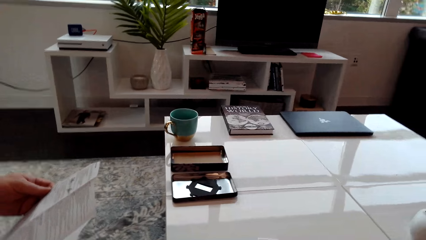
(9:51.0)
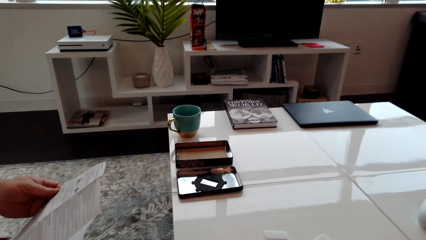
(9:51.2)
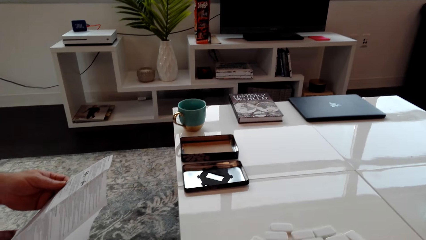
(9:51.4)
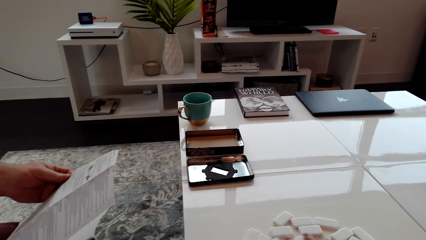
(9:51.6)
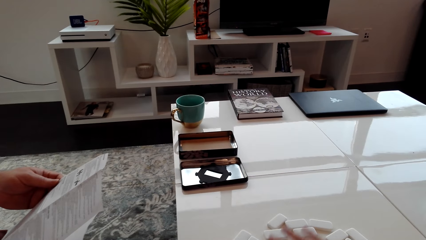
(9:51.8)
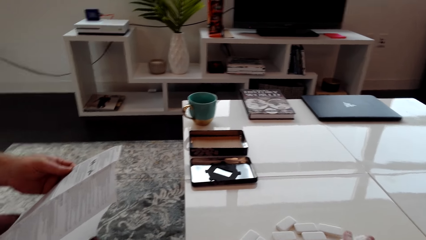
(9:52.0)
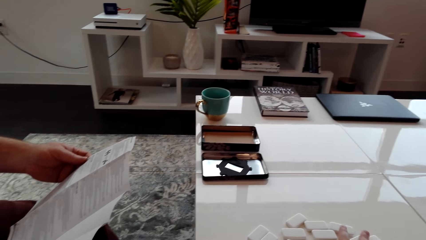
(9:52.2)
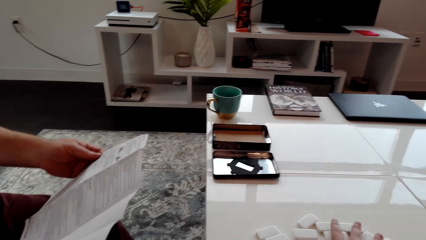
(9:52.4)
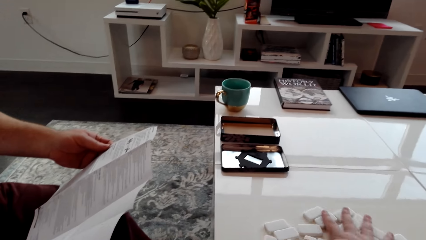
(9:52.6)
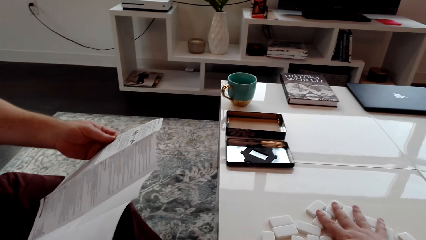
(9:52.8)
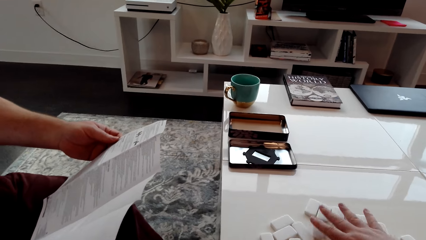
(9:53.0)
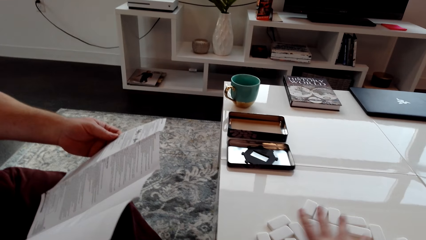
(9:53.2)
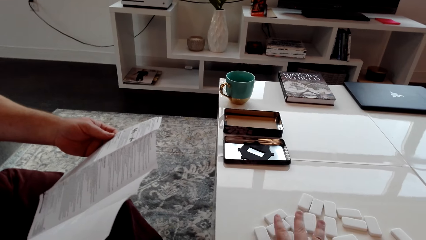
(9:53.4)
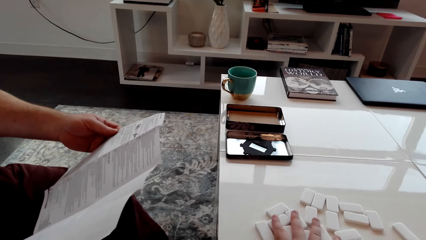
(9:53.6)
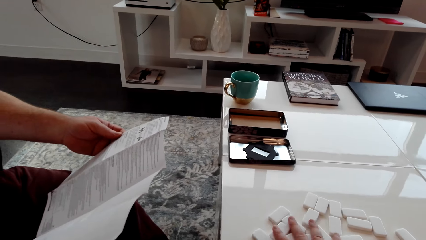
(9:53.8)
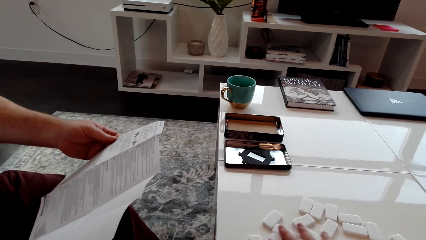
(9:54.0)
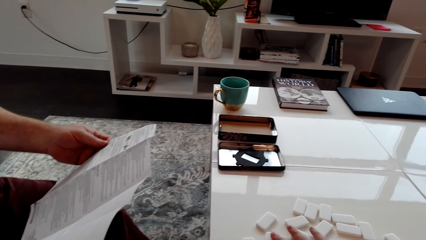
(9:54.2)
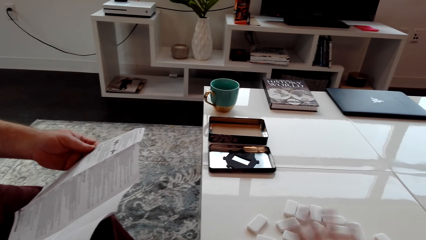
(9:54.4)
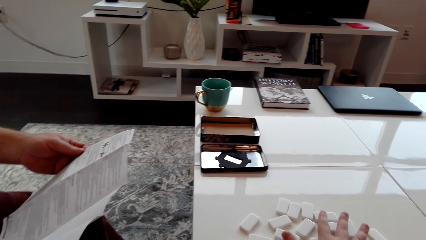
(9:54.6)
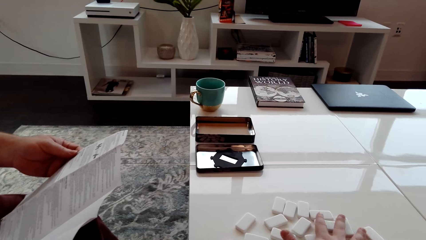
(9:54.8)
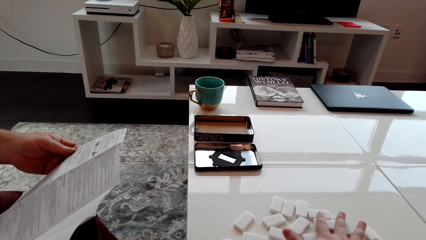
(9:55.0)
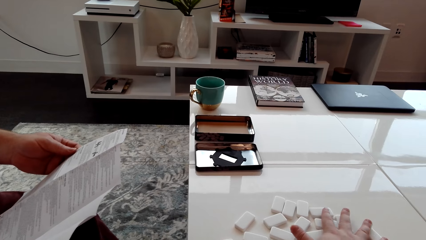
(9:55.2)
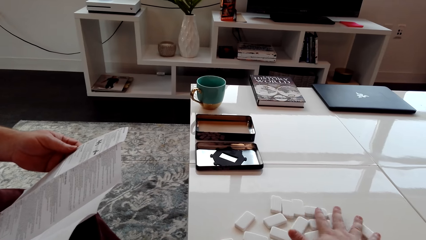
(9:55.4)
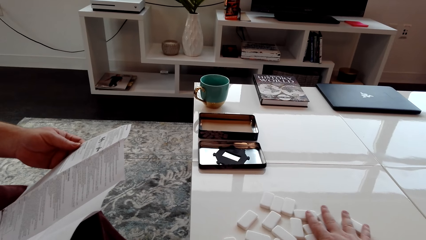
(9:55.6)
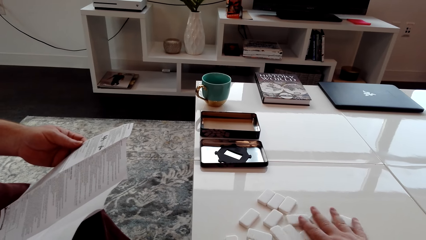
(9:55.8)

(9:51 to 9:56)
The camera wearer converses with a man. The man reads the paper.

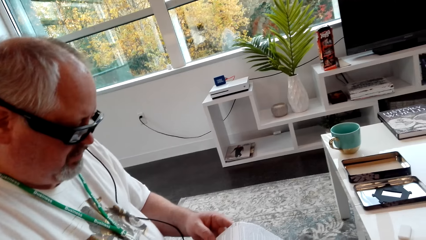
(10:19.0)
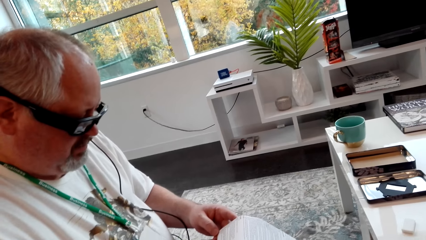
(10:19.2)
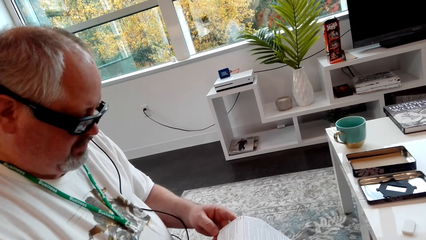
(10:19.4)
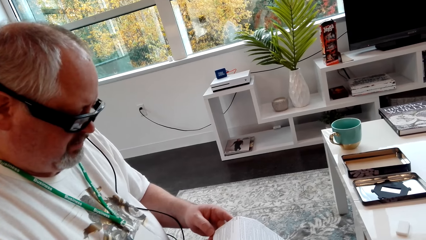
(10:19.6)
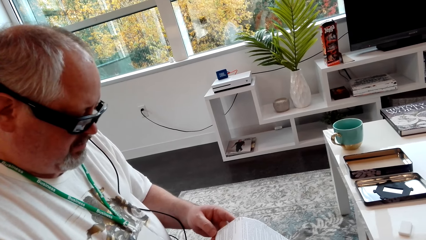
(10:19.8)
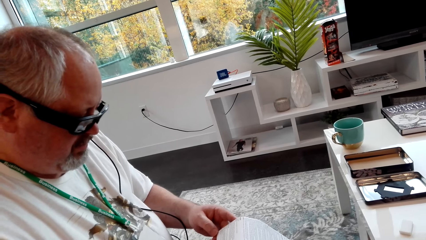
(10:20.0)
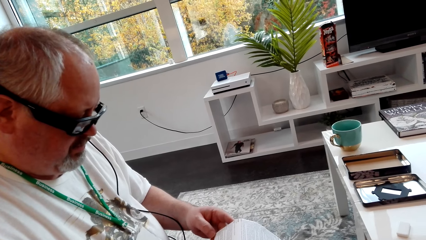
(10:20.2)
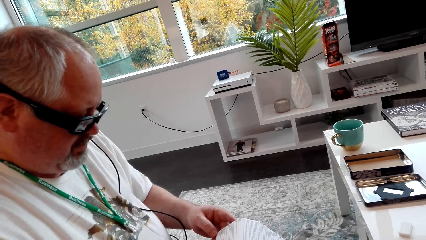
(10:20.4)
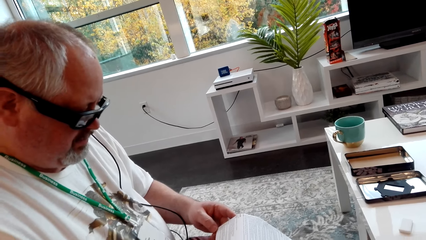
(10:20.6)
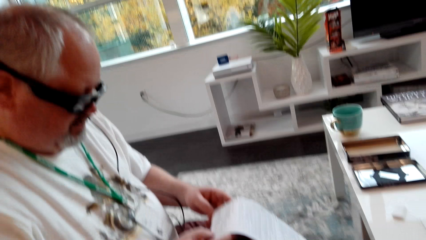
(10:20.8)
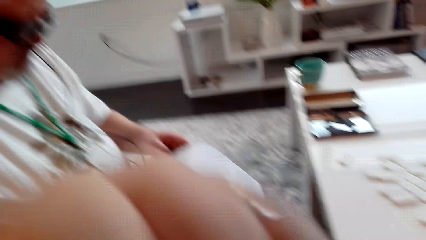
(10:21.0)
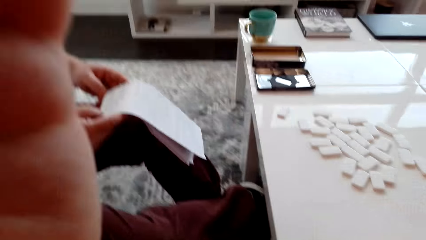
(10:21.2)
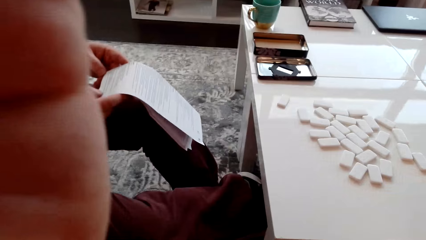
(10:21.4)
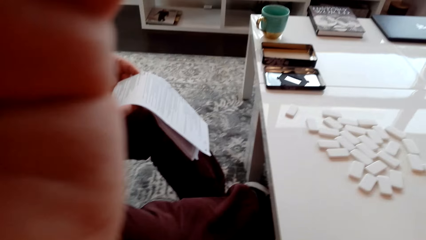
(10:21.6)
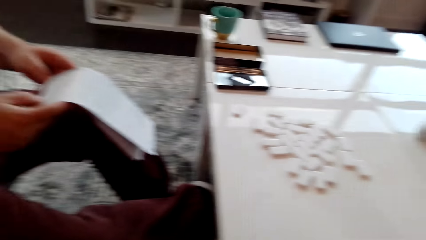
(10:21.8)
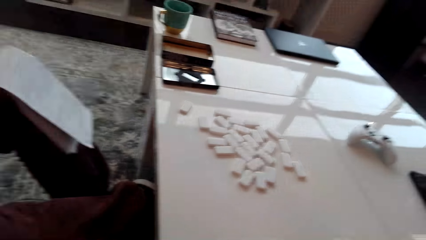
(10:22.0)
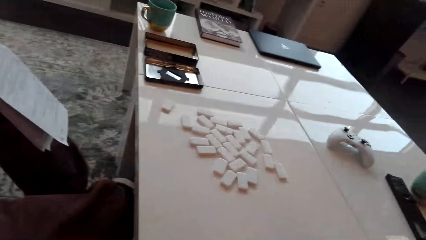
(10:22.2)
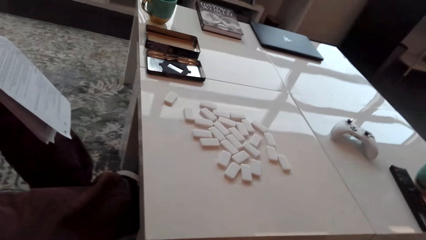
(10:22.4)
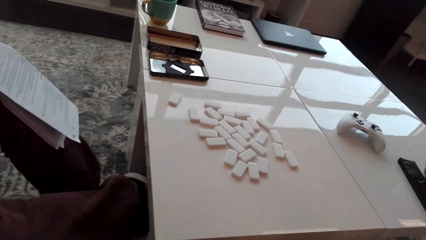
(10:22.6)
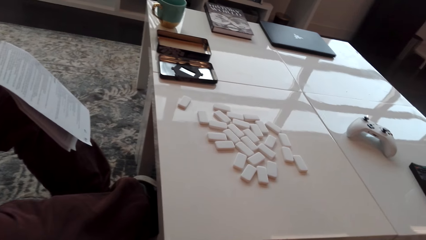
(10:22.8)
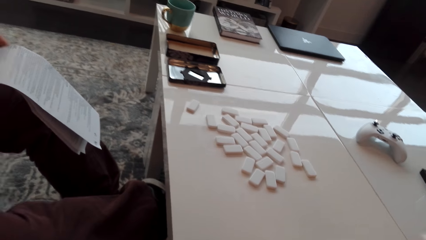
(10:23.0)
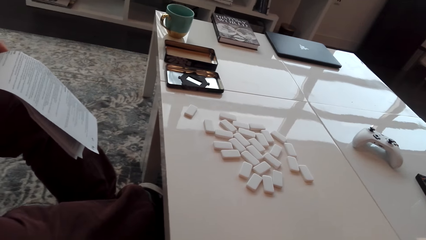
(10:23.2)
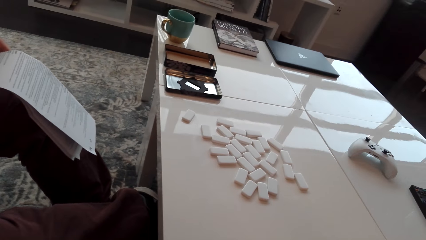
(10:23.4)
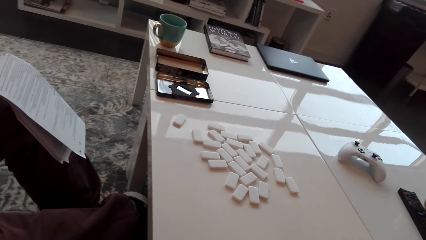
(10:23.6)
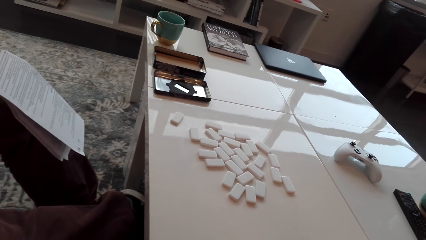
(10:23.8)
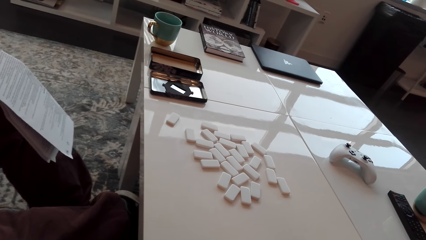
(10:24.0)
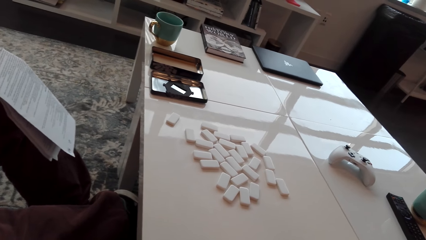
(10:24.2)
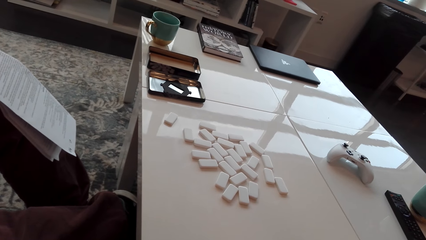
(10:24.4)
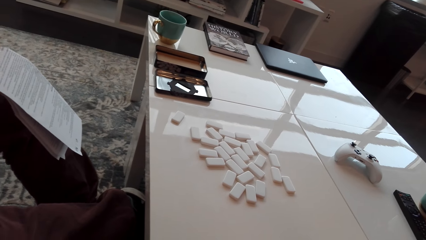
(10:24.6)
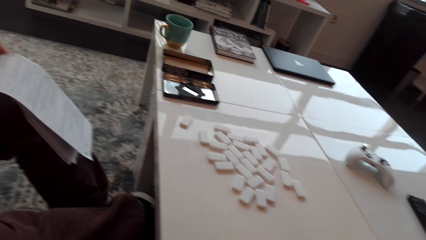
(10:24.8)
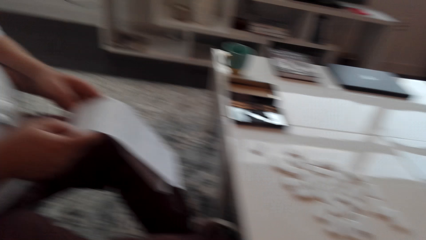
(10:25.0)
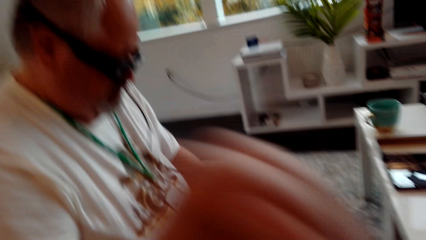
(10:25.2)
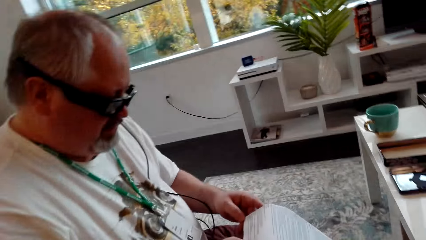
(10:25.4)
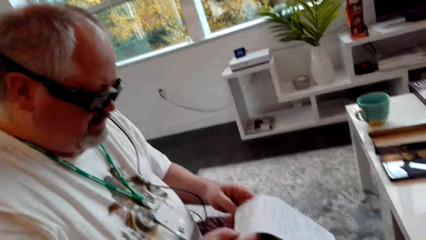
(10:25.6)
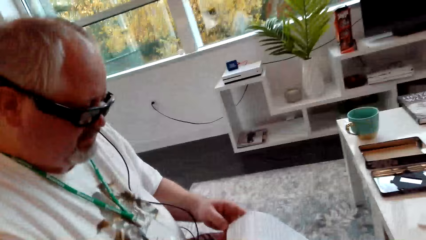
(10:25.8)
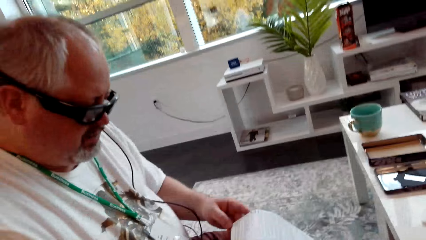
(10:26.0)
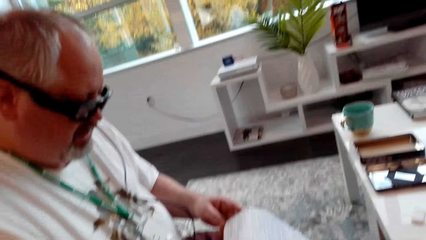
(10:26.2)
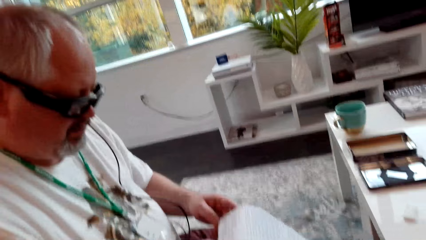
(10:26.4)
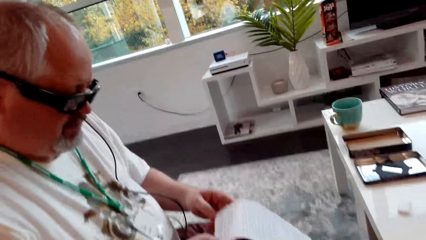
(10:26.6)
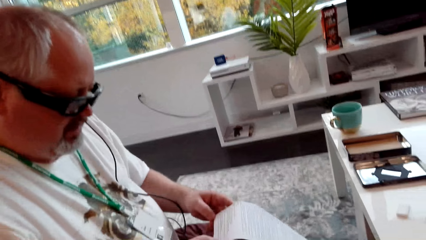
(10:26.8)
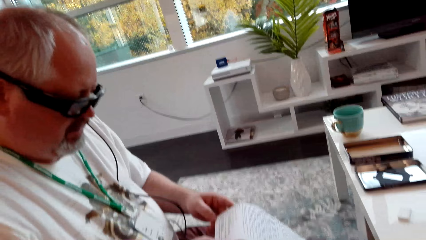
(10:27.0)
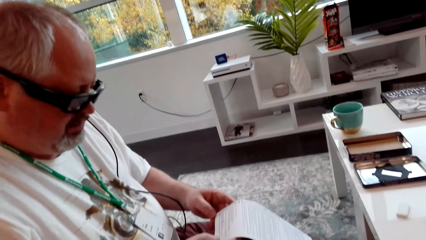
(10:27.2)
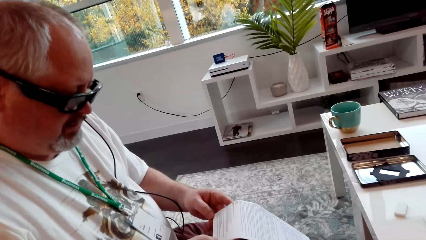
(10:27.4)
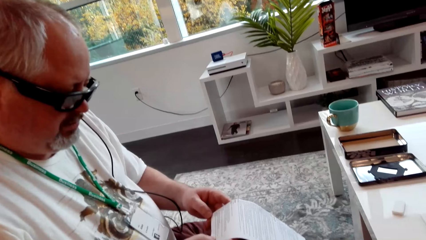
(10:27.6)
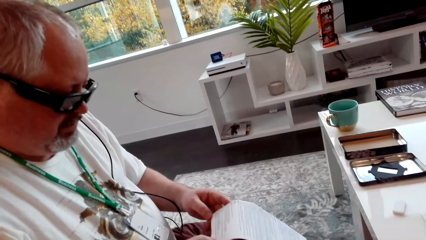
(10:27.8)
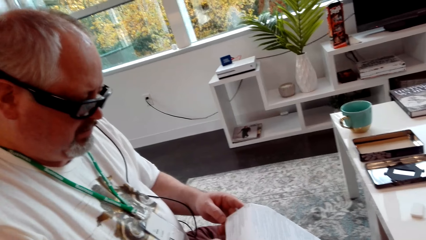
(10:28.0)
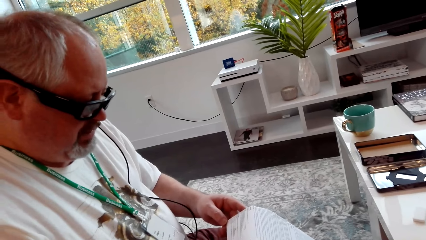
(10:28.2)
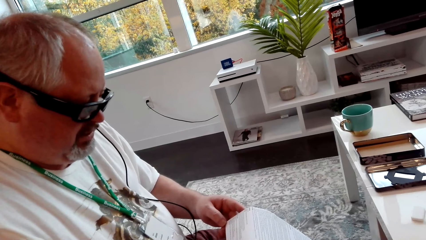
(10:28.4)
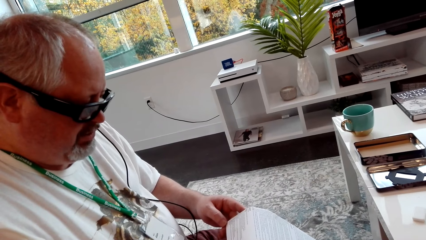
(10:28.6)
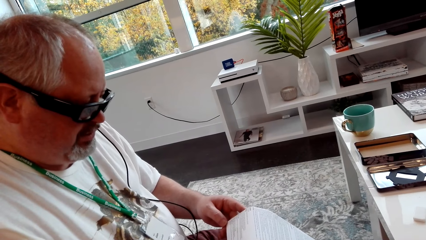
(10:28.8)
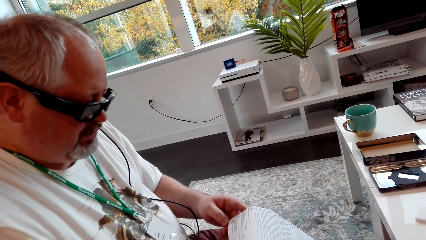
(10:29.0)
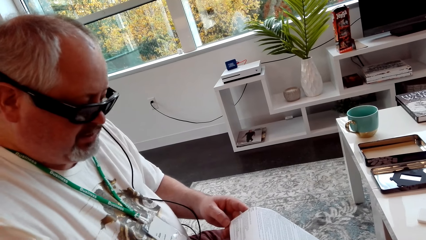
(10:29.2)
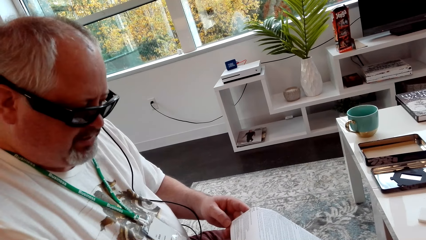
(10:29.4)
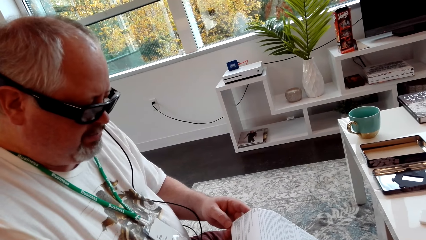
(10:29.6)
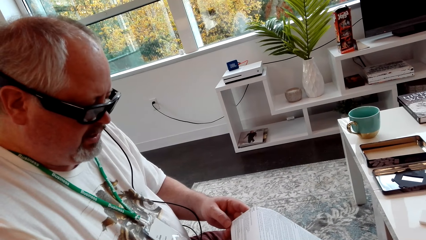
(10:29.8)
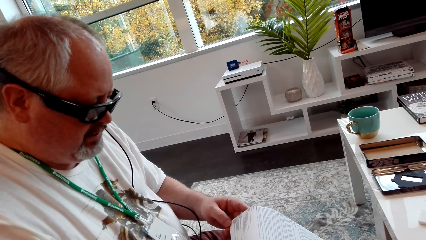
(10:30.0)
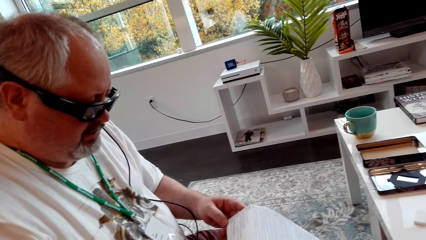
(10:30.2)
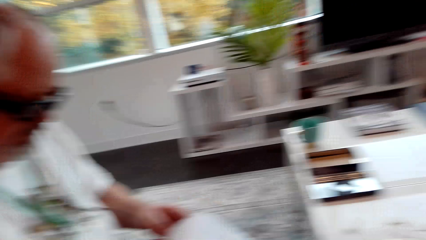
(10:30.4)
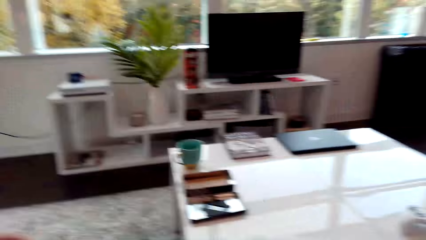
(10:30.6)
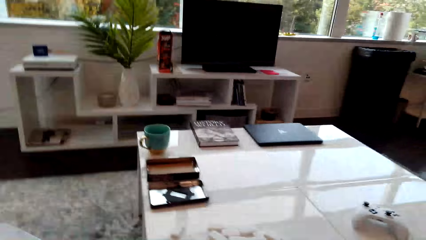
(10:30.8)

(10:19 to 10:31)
The camera wearer adjusts the camera. A man reads the paper. The camera wearer converses with the man.
